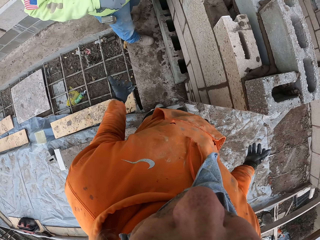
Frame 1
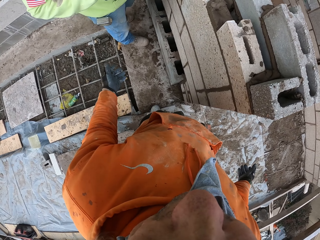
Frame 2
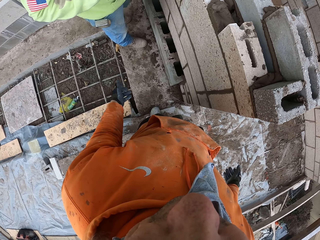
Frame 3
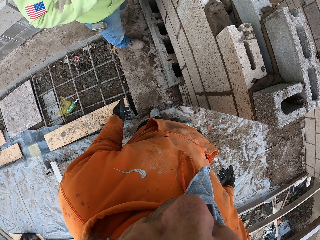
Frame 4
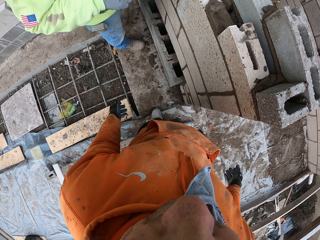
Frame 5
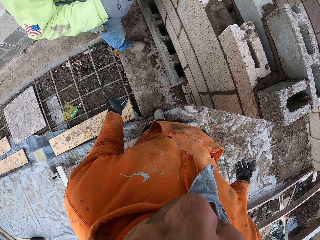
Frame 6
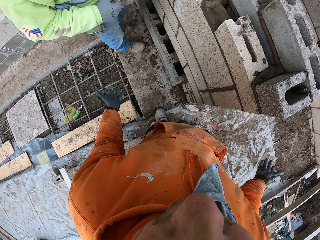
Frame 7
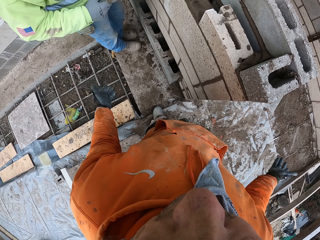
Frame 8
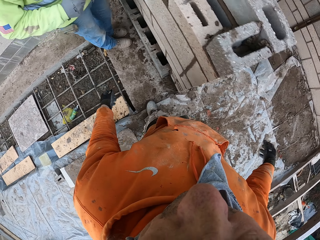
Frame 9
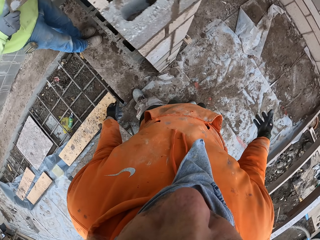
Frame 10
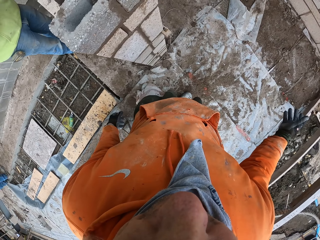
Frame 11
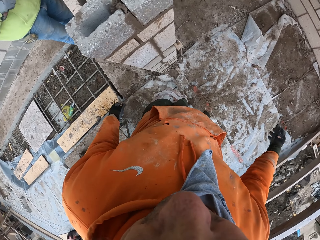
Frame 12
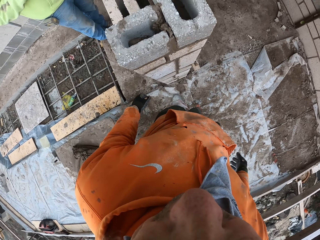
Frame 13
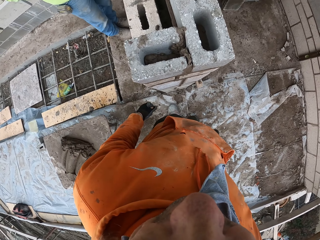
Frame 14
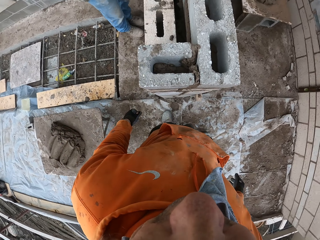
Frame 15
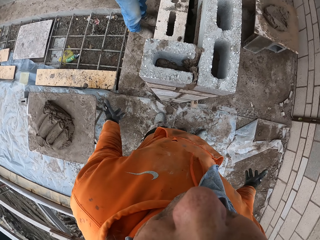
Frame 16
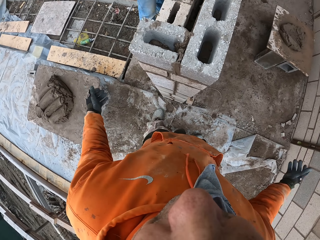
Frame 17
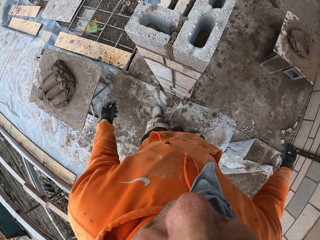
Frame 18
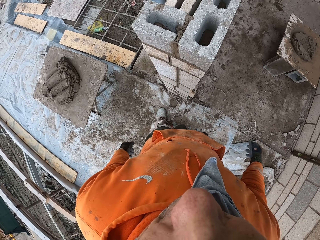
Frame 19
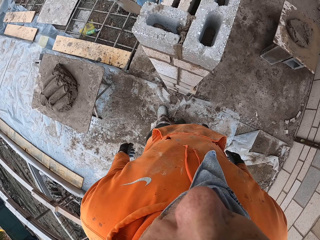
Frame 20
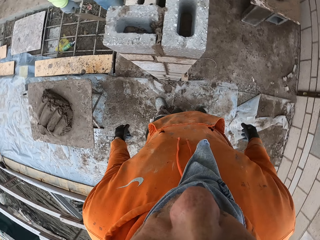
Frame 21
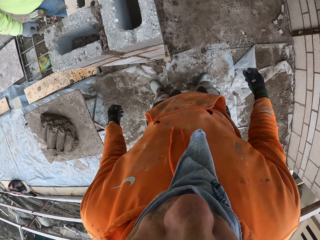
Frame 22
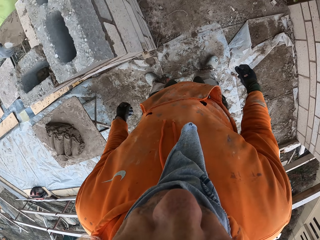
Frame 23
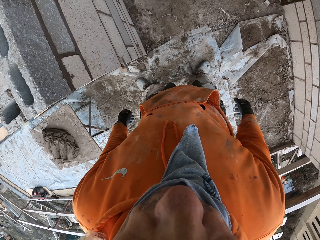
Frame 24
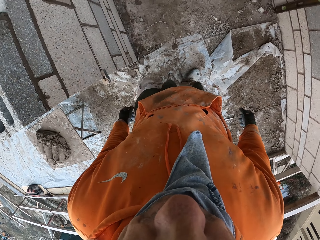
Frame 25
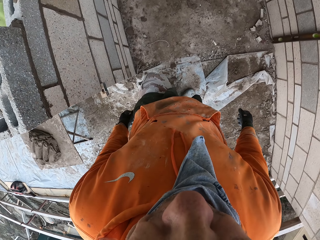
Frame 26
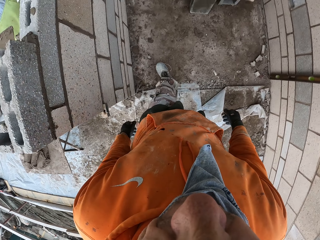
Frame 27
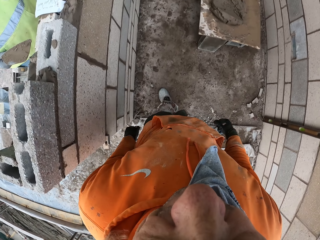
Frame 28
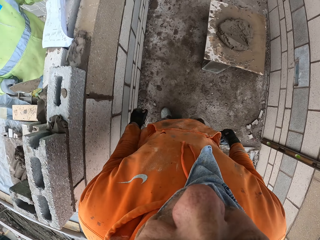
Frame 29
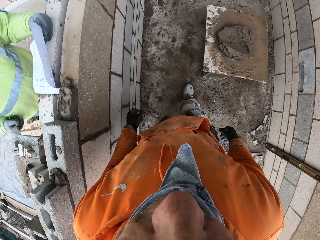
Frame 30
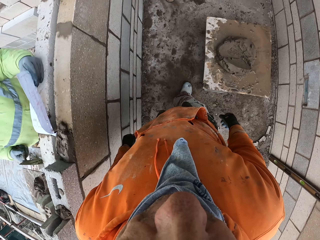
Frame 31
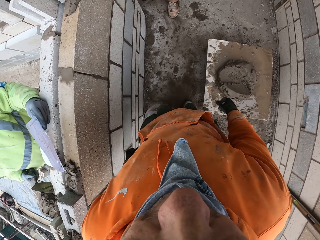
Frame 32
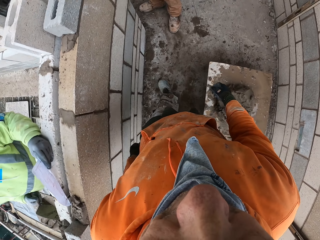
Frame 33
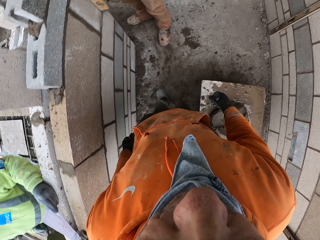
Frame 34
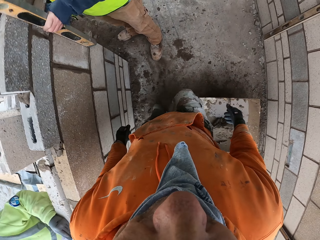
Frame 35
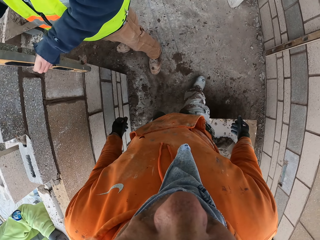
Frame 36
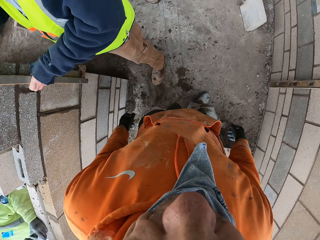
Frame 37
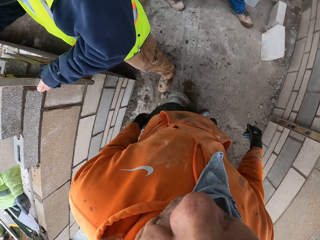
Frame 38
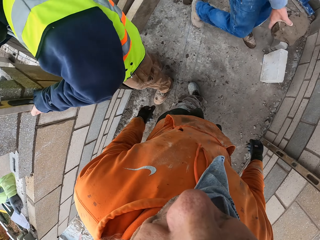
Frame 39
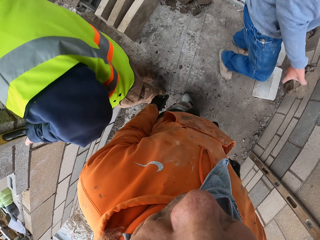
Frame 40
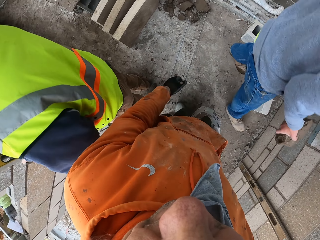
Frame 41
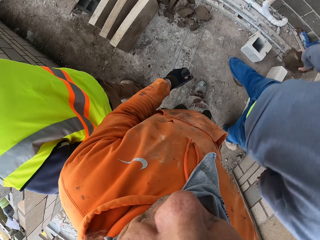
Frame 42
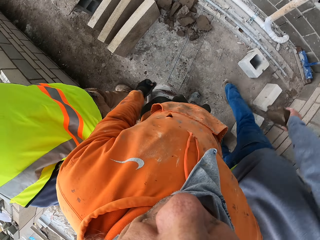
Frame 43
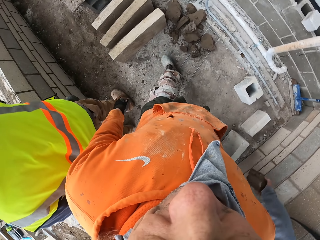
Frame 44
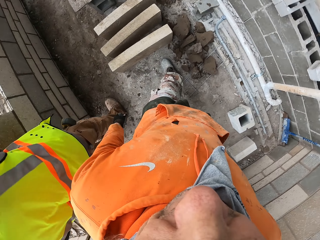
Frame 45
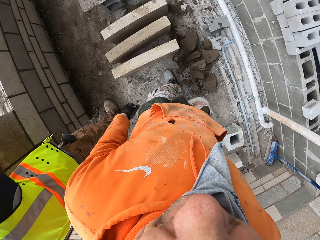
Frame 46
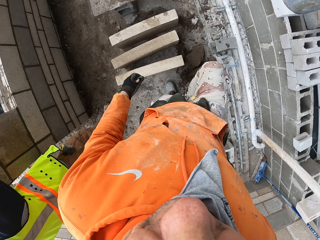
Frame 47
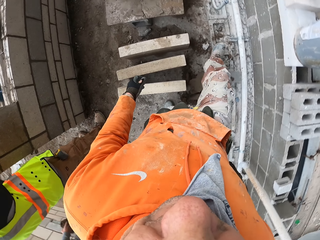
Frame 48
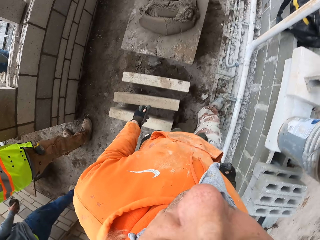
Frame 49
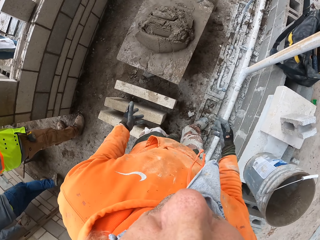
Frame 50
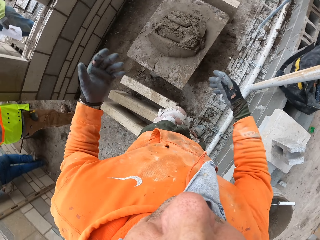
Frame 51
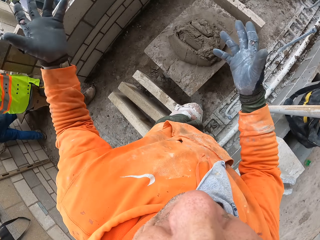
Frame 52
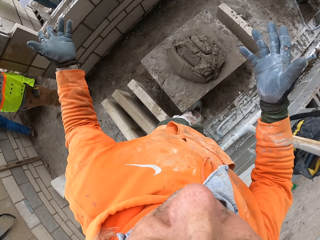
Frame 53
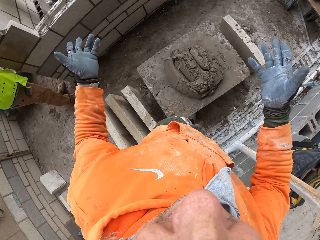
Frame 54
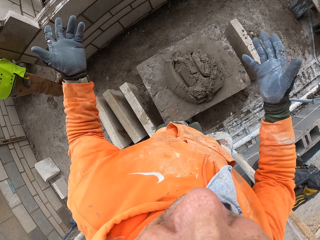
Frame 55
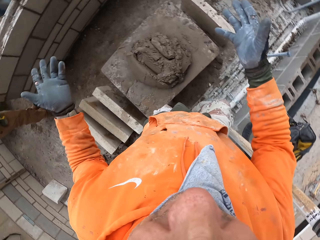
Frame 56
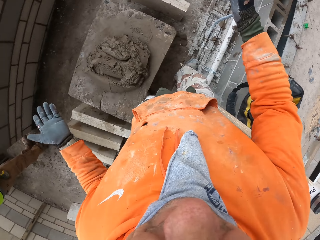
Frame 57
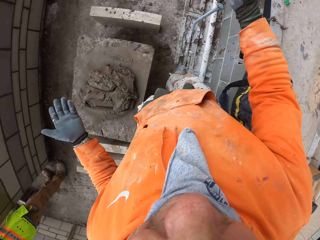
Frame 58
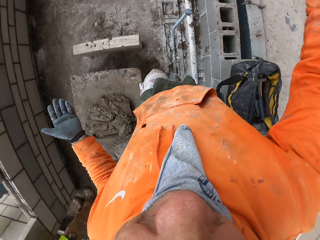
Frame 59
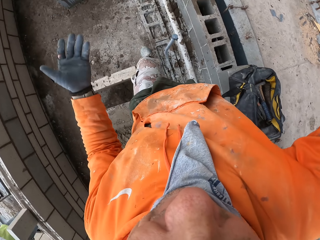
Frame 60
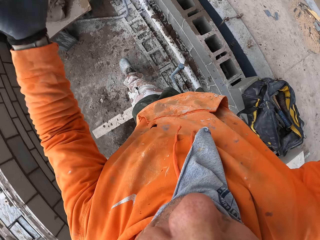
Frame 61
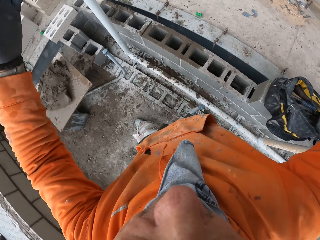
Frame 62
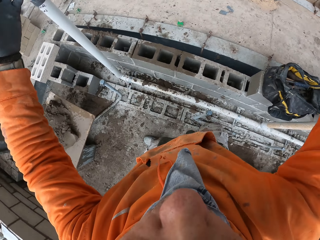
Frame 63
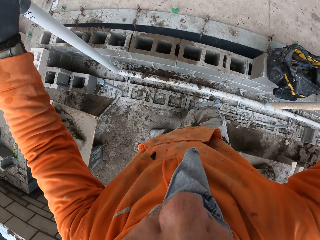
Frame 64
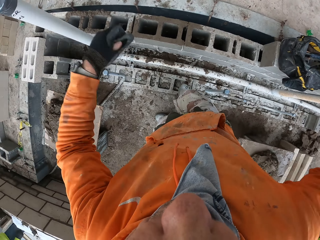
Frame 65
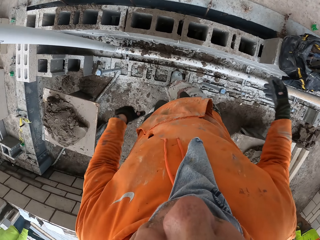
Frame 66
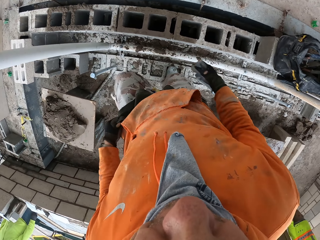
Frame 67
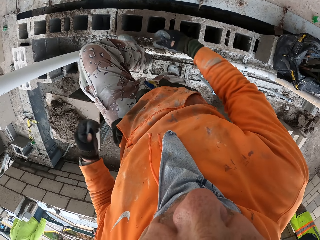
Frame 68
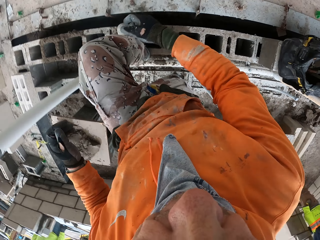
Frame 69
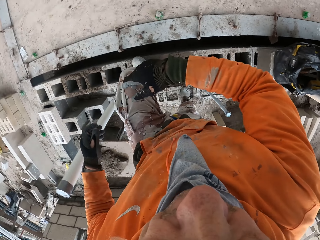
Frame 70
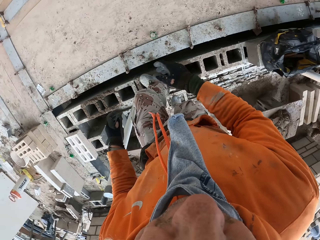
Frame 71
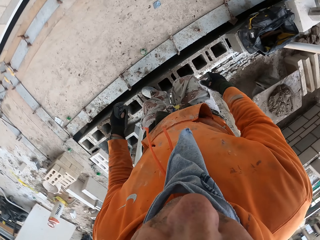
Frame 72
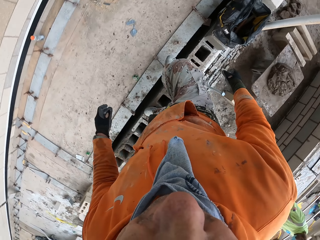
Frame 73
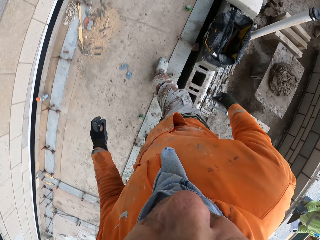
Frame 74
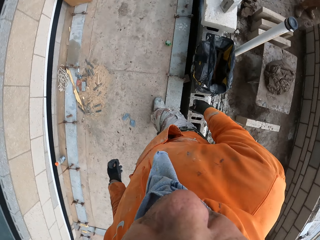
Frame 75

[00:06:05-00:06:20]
The camera wearer looks around a construction site, walks around the construction site, and looks around the construction site. A man looks at the sketch. The camera wearer walks around the construction site. Another man measures the wall. Another man walks around the construction site. The camera wearer lifts up his hands. He walks around the construction site.

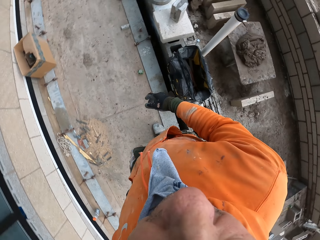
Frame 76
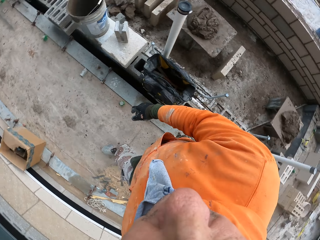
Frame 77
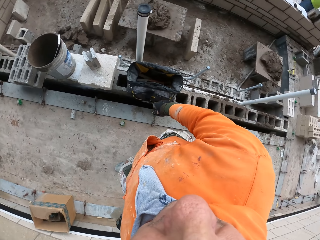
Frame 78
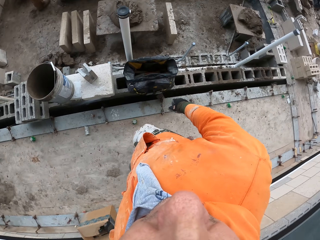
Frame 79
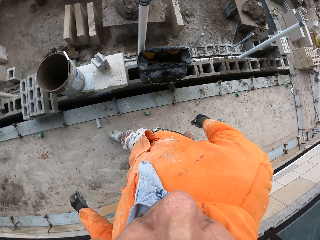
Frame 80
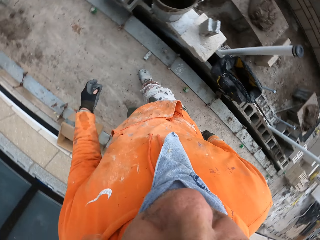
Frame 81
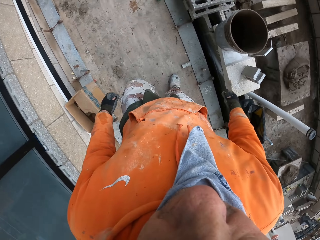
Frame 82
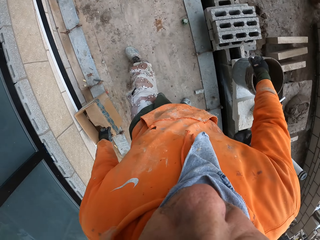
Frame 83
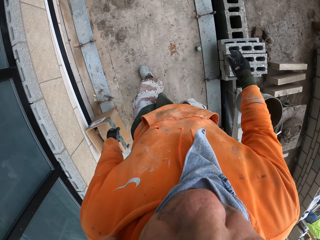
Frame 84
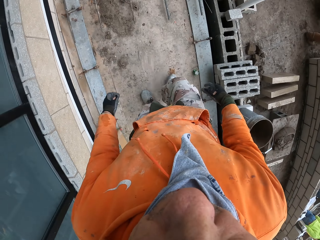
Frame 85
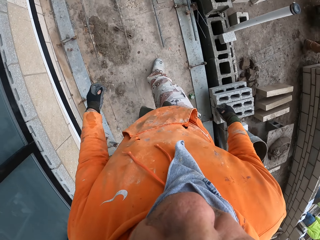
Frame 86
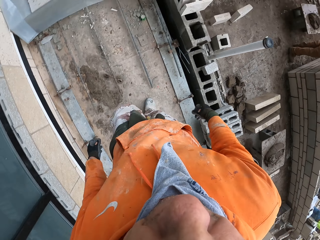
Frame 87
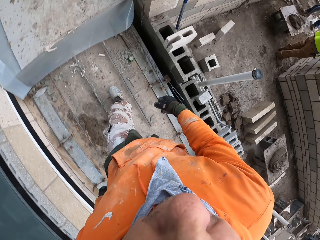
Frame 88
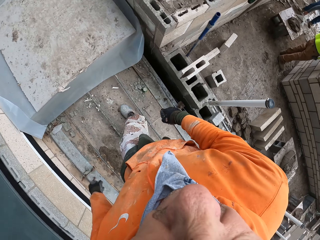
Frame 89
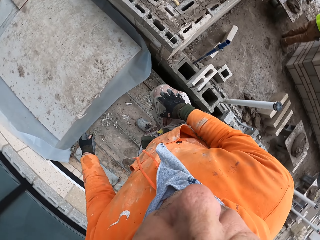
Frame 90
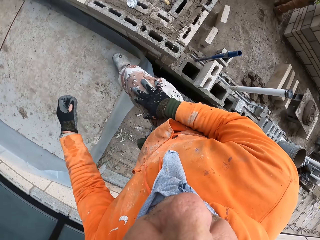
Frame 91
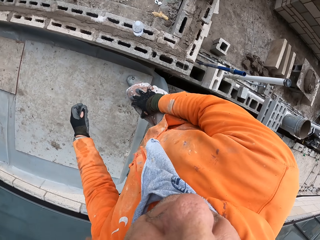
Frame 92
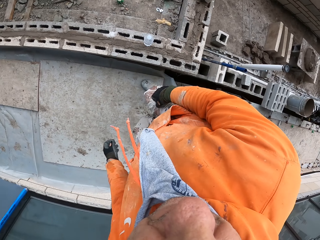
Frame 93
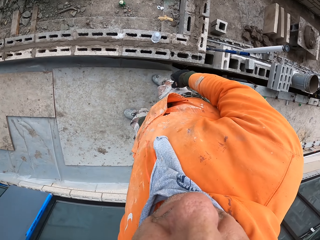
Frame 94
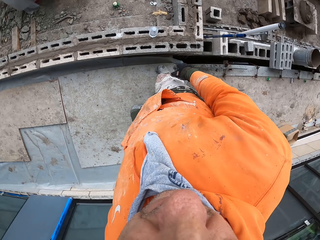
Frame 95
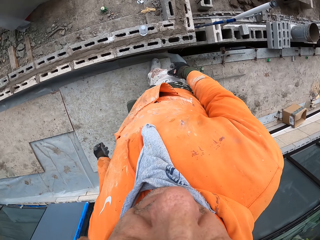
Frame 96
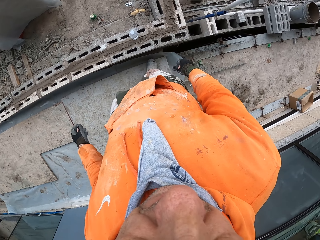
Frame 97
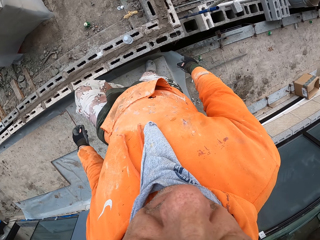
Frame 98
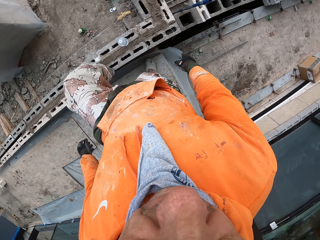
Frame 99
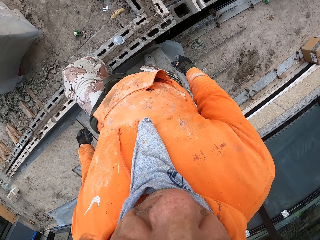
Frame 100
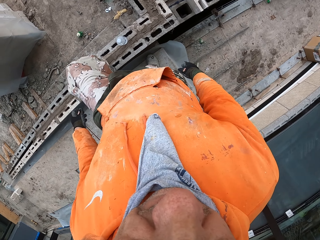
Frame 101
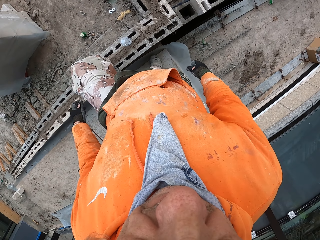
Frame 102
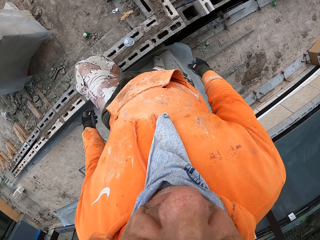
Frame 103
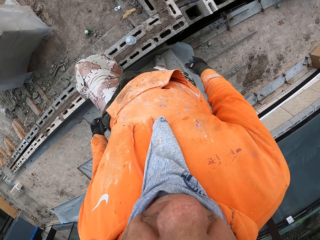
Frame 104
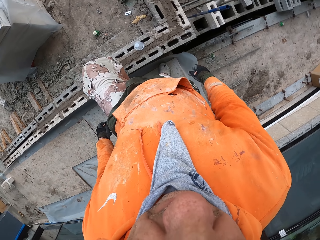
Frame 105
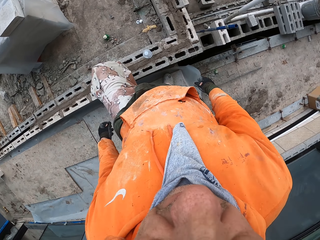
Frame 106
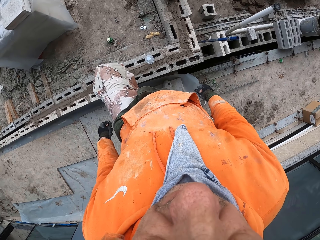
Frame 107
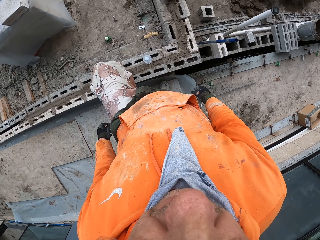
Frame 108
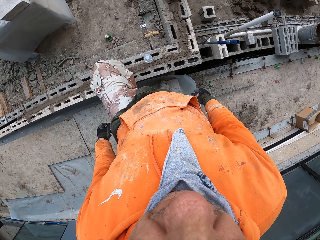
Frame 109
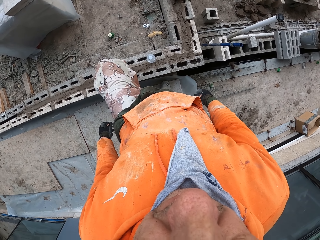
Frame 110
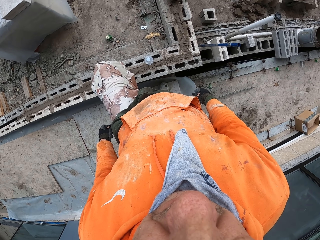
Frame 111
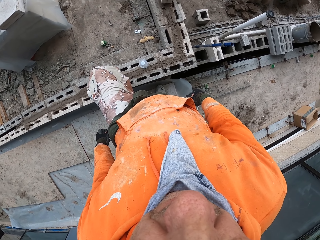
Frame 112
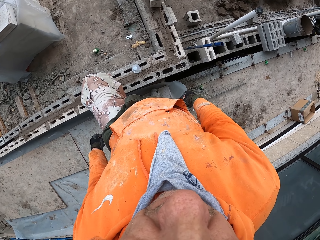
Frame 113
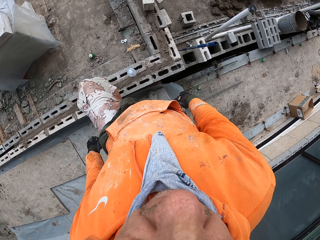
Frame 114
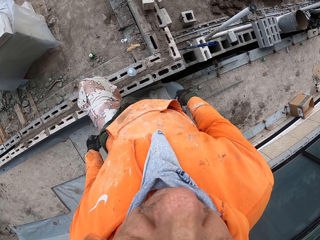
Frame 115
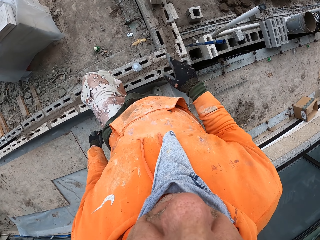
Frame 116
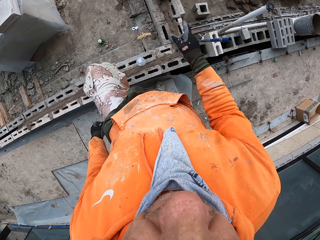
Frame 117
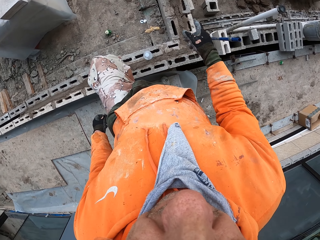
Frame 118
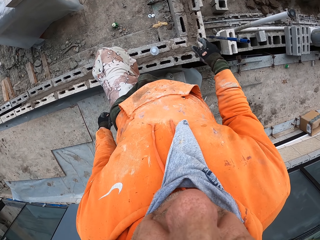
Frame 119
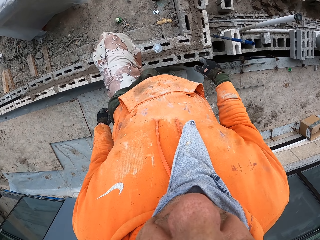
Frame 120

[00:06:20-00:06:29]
The camera wearer looks around a construction site.
